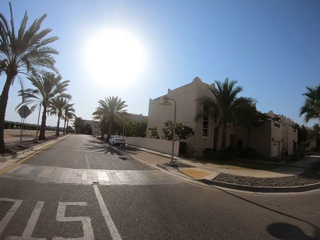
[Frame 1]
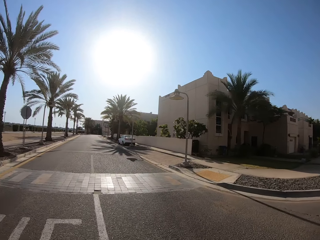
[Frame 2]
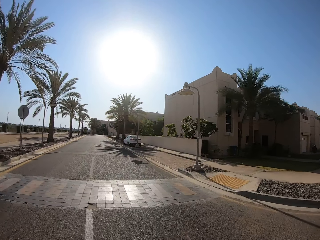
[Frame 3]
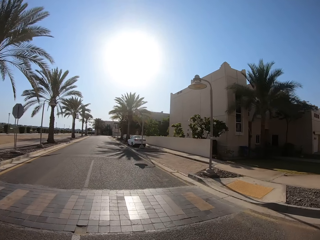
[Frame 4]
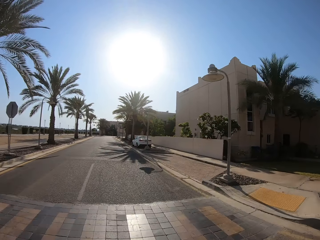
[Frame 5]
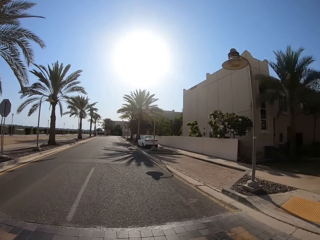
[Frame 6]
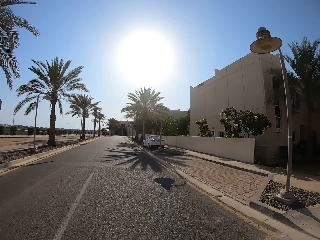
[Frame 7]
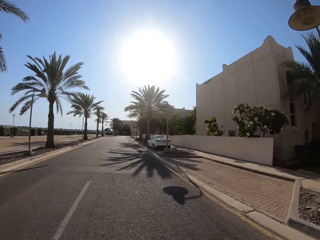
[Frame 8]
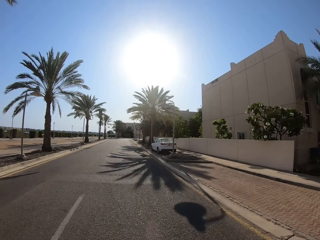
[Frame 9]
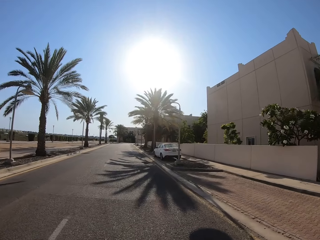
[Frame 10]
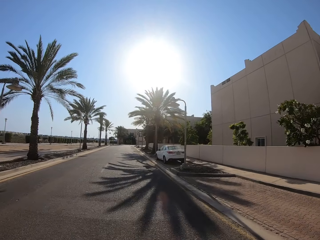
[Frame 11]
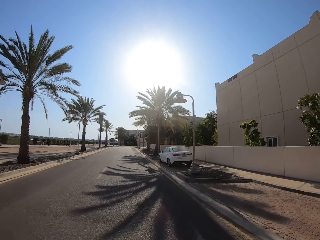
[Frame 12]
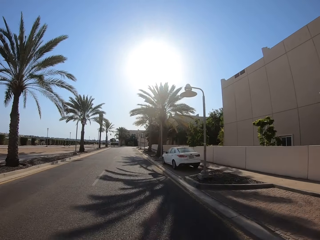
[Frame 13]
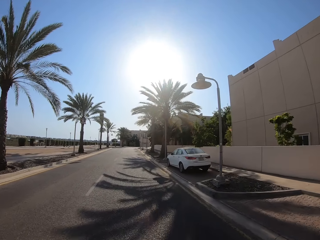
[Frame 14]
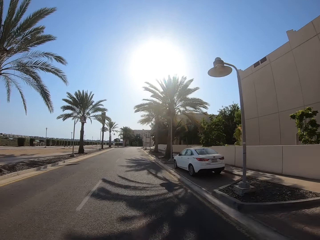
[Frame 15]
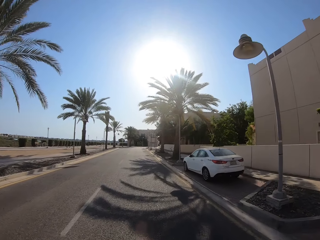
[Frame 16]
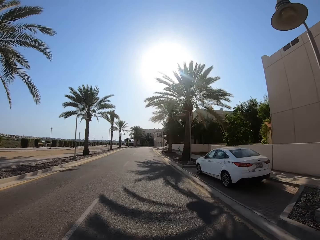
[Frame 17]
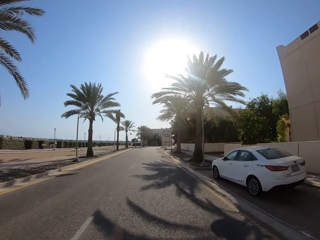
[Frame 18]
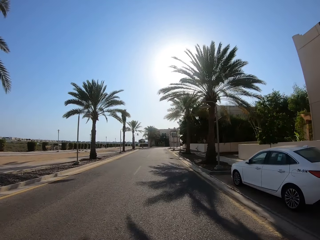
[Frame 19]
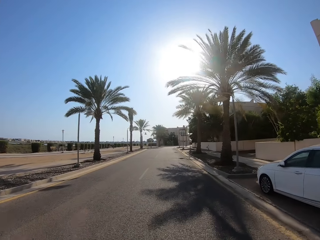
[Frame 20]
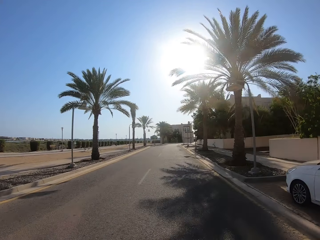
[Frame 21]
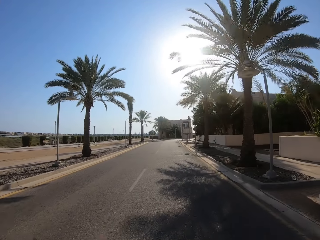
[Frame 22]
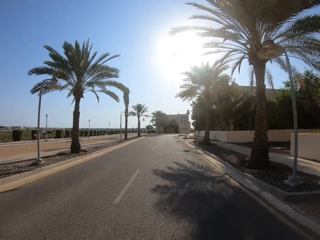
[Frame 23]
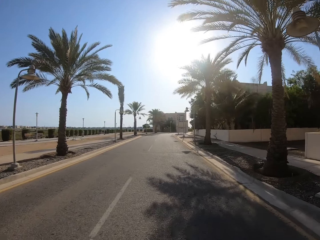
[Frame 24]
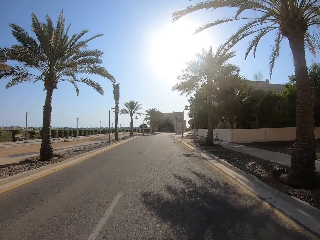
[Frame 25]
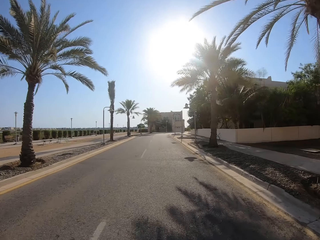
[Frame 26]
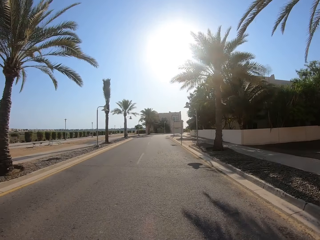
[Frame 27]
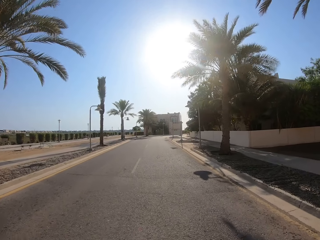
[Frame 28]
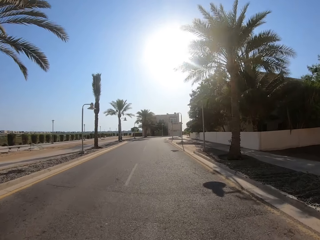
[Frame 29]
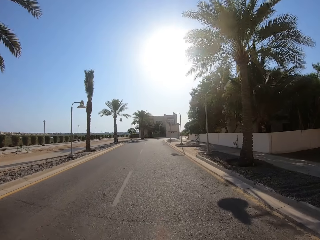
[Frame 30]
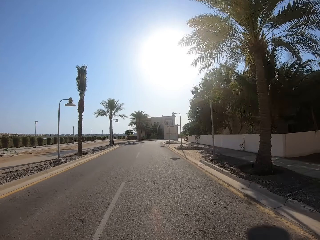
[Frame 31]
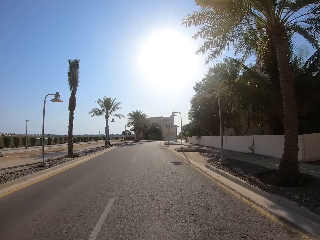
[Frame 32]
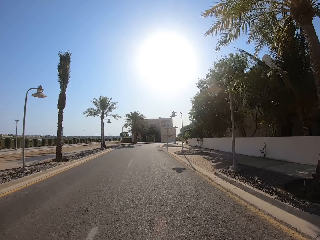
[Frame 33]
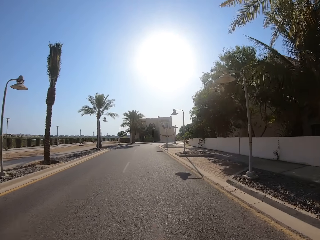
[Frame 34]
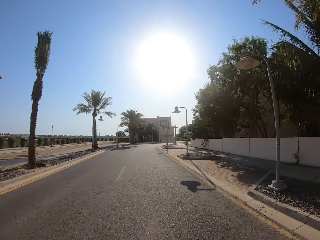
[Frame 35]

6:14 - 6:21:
The camera wearer rides something on the road.

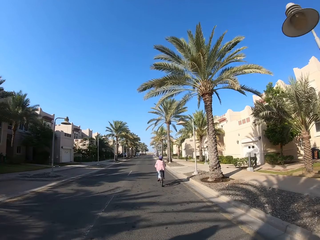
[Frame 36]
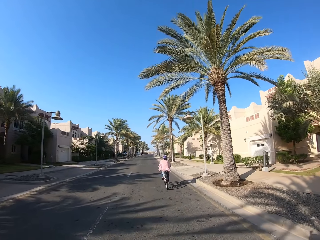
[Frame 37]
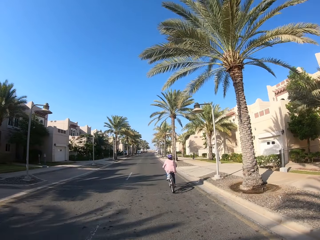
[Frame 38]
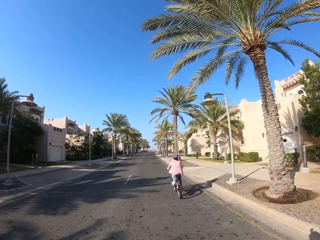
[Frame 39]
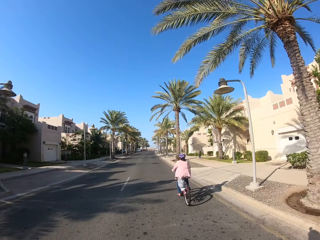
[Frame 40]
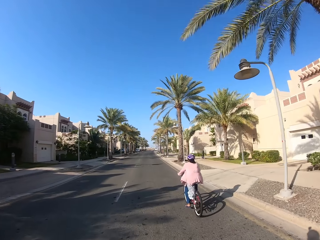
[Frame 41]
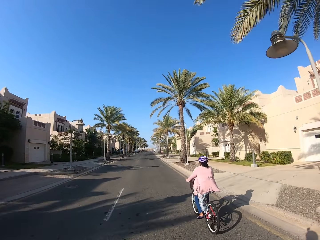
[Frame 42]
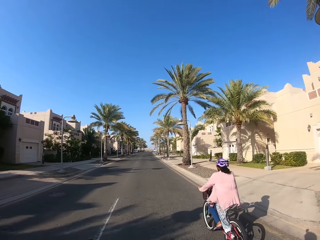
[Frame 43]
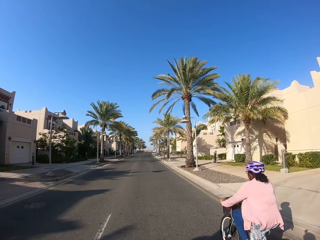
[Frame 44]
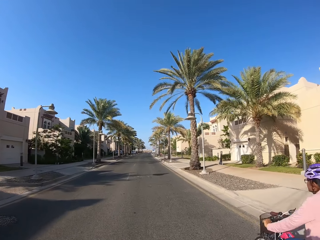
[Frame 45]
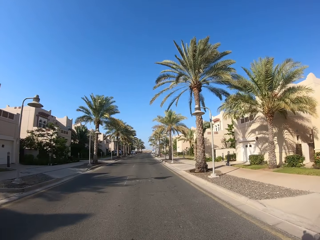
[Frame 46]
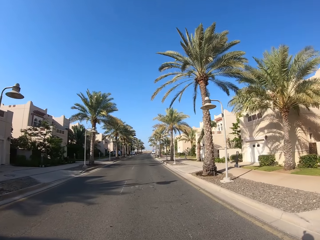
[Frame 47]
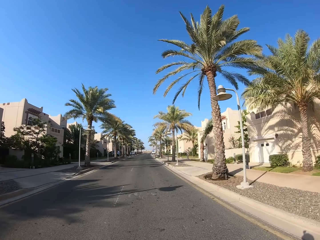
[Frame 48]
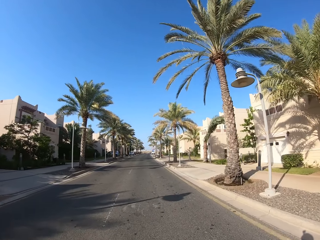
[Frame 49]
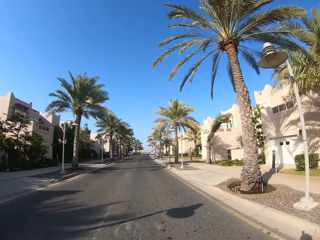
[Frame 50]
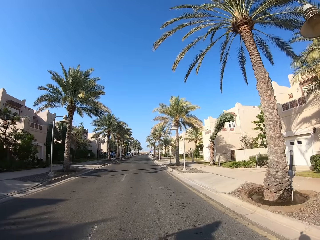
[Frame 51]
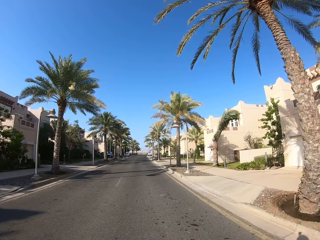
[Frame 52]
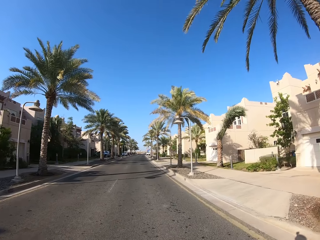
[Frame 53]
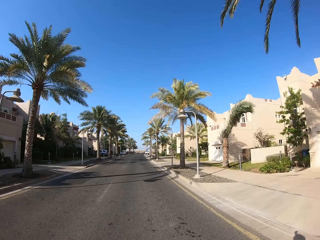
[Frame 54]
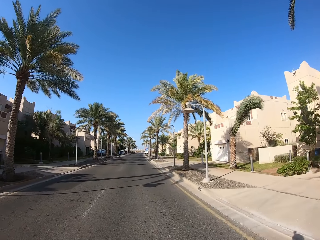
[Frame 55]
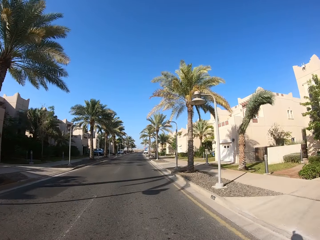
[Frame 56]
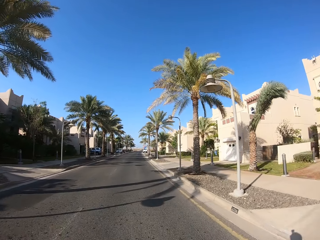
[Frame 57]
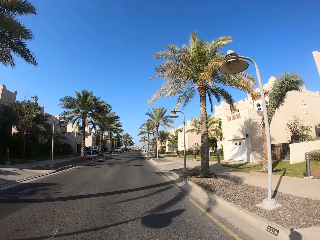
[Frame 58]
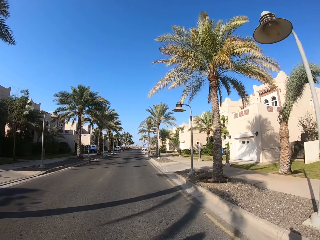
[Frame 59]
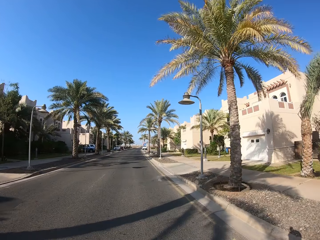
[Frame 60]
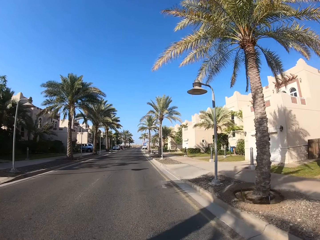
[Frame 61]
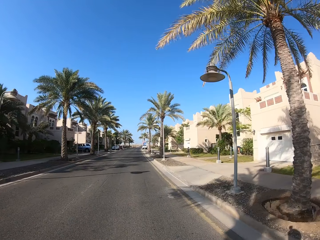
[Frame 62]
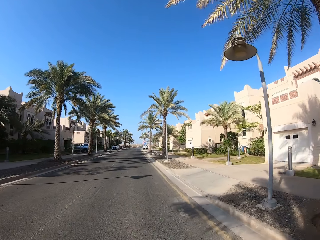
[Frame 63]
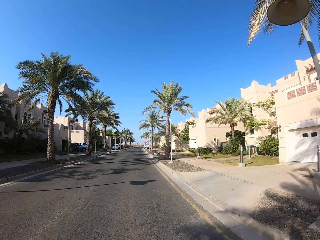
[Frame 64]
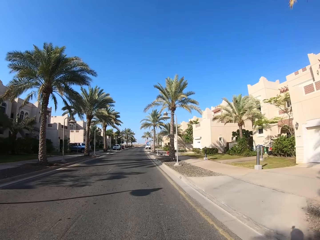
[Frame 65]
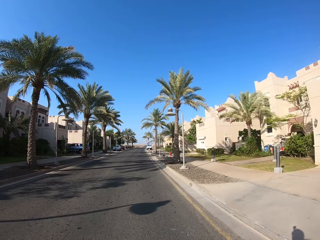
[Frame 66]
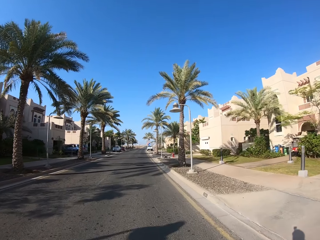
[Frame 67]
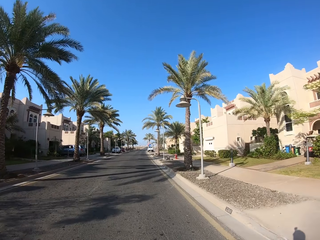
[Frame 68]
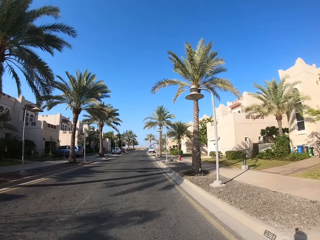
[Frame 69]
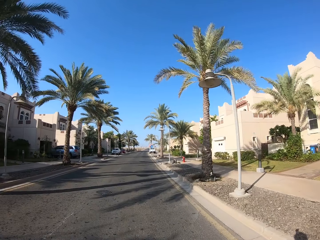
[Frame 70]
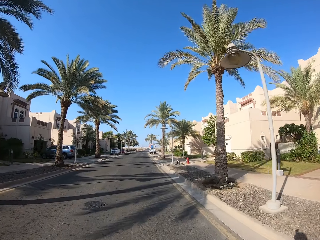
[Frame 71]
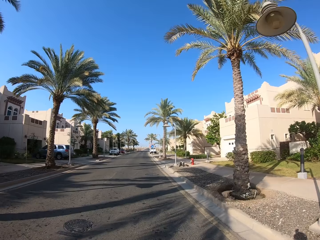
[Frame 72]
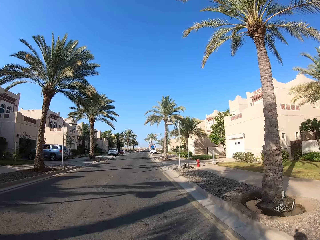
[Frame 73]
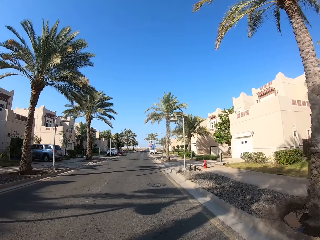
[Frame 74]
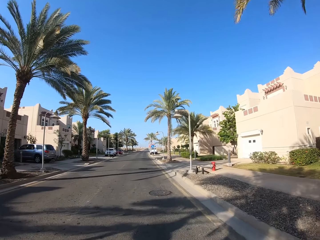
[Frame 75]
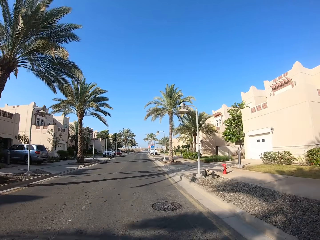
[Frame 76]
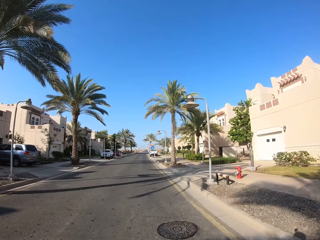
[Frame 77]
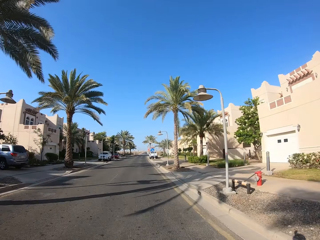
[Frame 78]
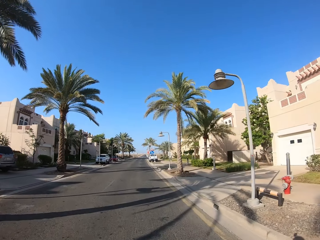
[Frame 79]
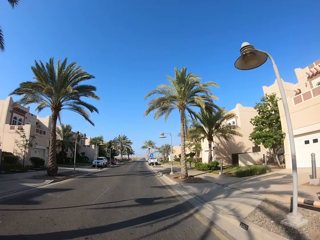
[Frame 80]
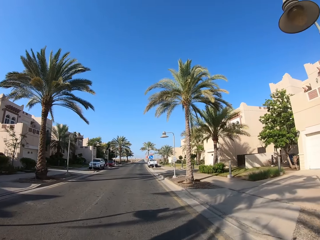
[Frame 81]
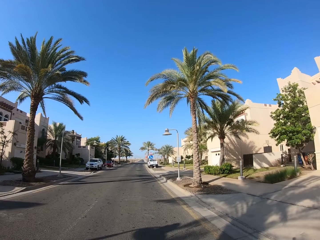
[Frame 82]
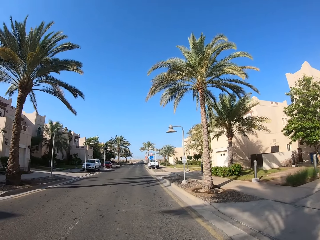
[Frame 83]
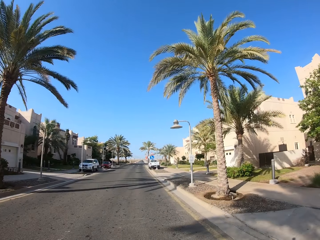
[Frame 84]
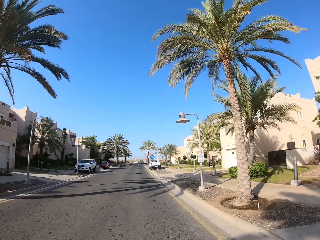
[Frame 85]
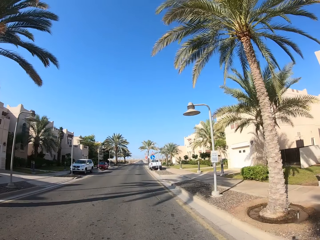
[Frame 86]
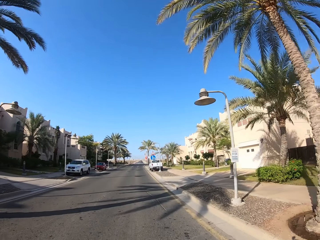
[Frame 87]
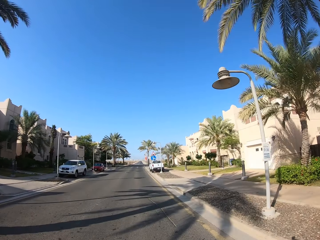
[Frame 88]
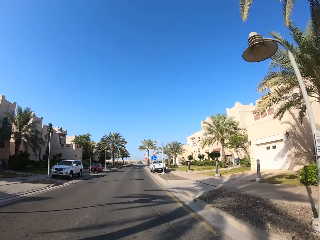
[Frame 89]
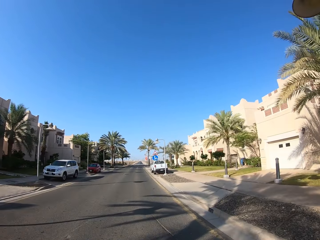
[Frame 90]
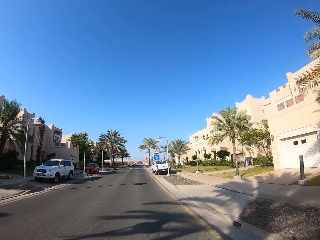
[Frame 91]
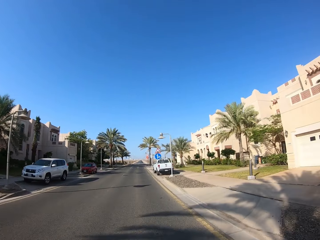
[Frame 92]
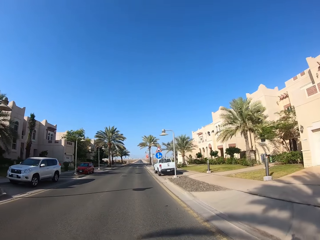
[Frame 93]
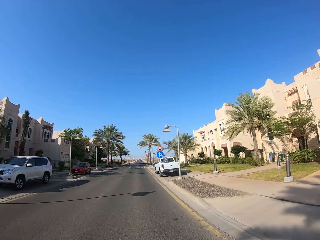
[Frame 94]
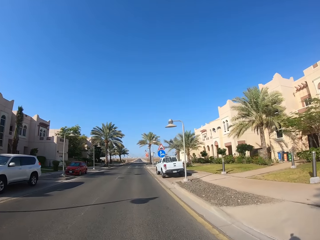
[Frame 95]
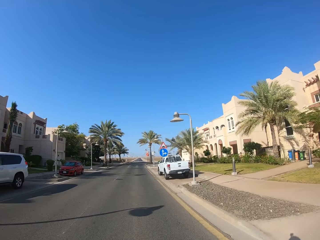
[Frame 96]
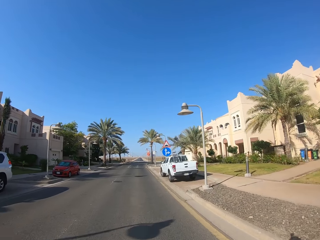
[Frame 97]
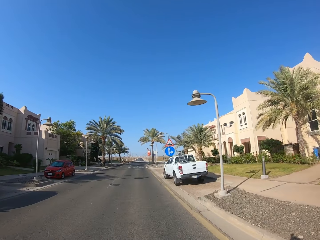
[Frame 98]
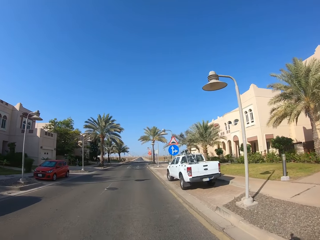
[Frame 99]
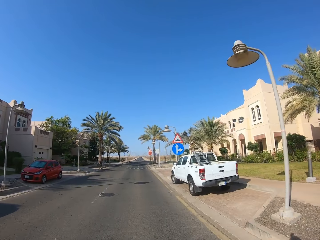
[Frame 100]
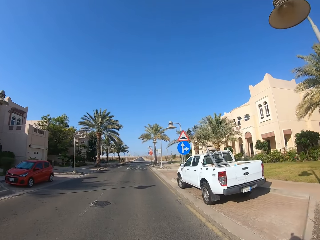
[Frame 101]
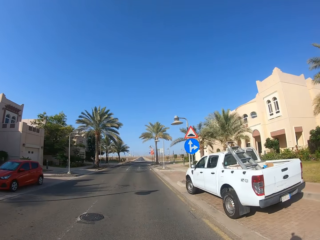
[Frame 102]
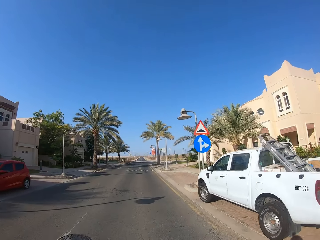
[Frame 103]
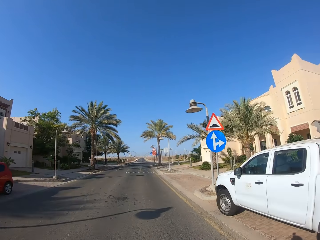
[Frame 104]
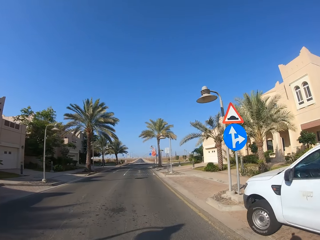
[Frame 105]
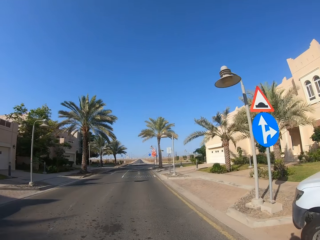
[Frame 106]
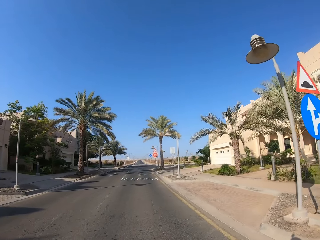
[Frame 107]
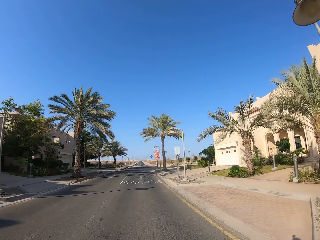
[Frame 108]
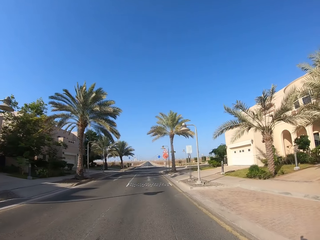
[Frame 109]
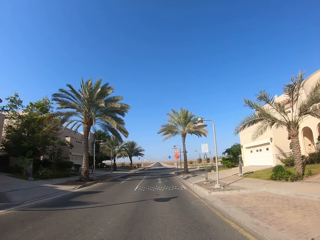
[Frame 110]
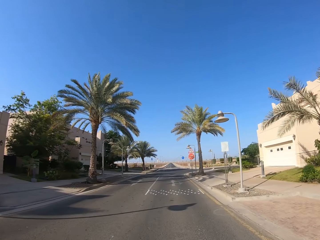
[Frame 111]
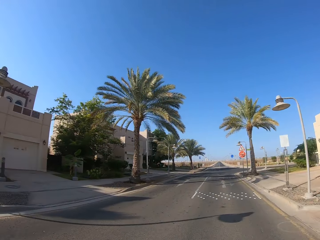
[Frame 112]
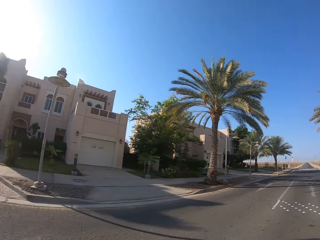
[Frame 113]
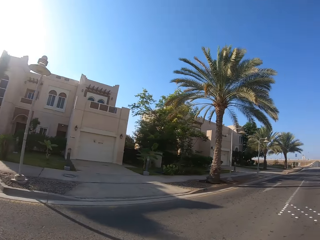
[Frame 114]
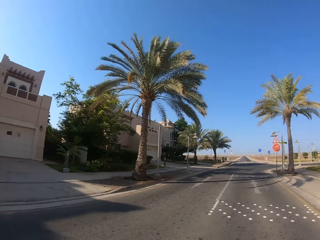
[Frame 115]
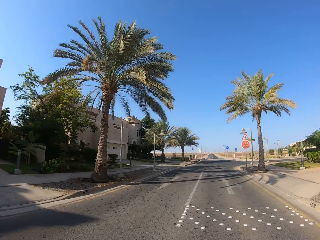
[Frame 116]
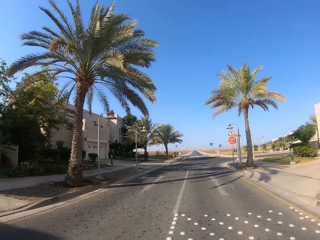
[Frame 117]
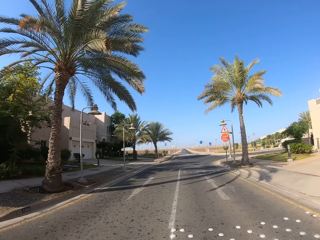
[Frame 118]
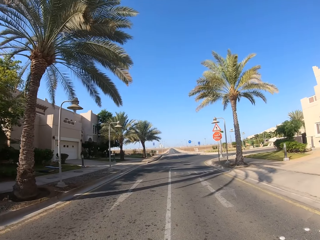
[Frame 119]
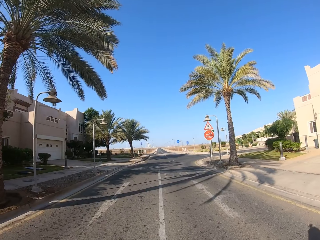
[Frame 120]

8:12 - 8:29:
A person rides a bicycle. The camera wearer looks around the house.
